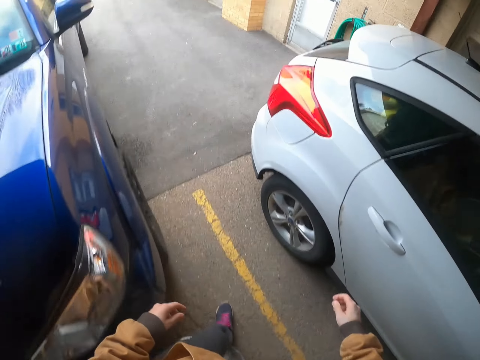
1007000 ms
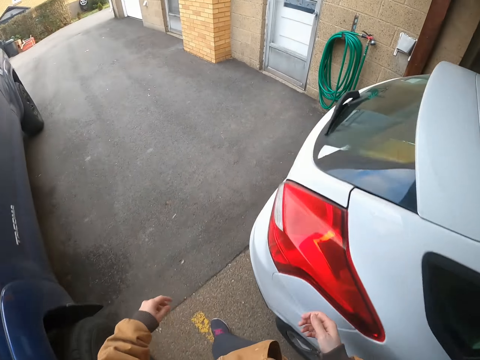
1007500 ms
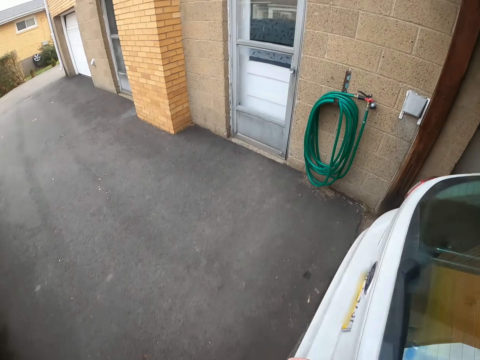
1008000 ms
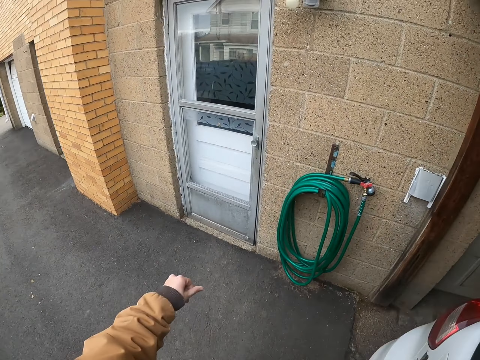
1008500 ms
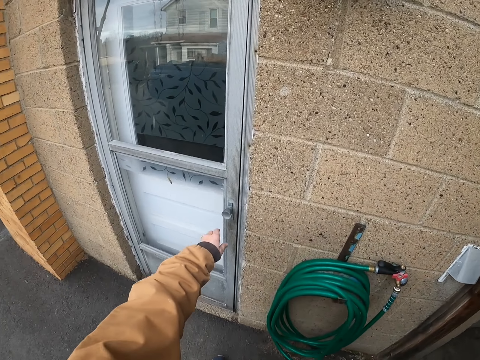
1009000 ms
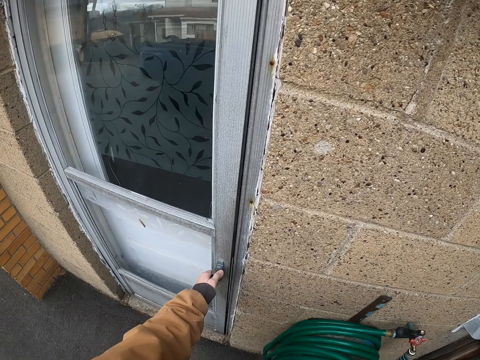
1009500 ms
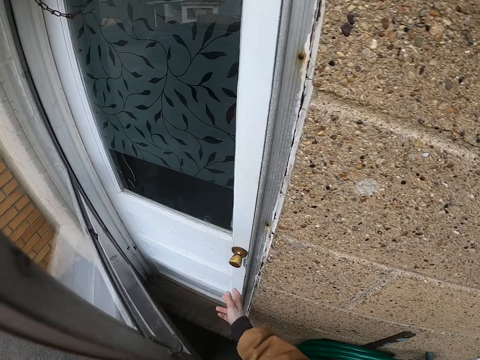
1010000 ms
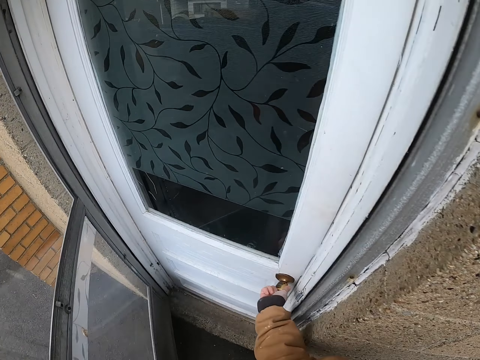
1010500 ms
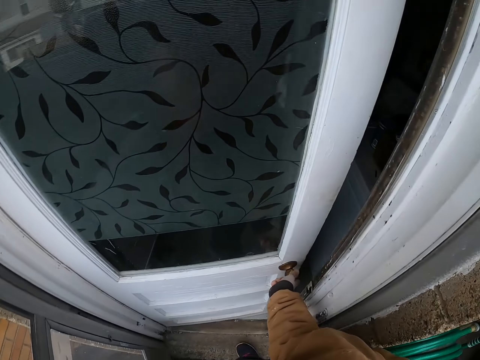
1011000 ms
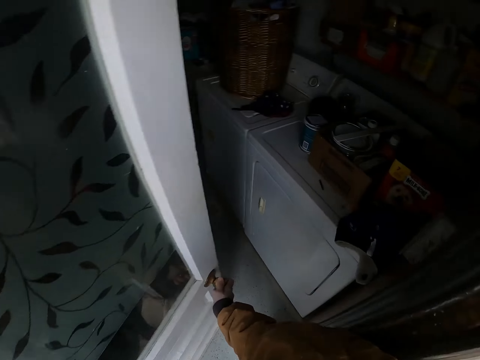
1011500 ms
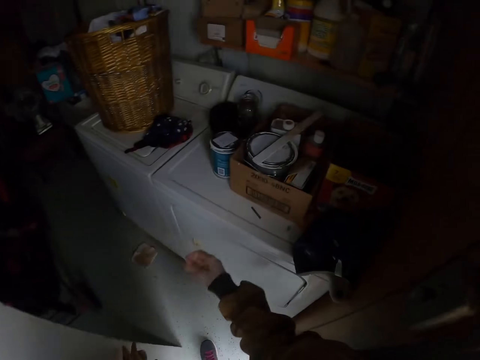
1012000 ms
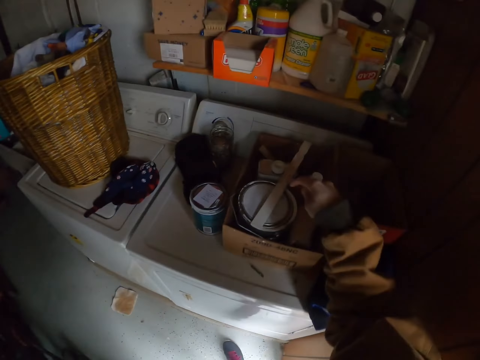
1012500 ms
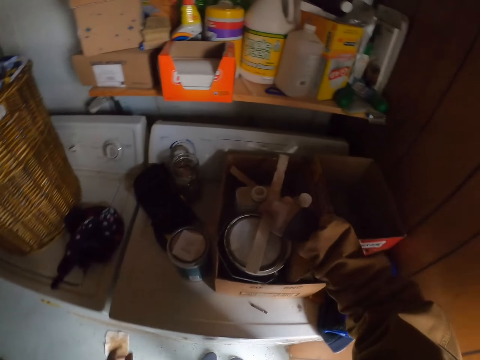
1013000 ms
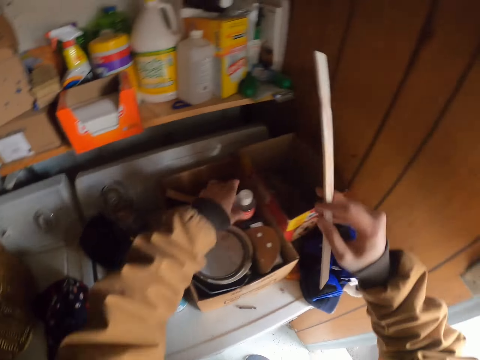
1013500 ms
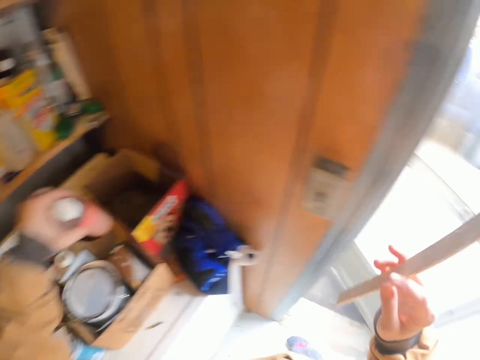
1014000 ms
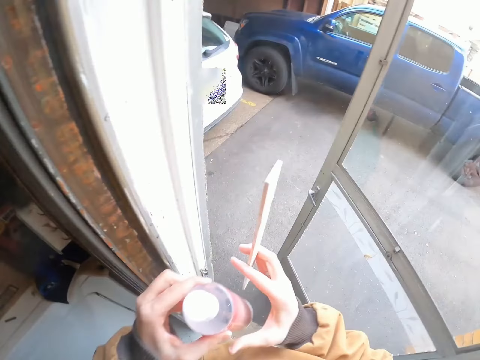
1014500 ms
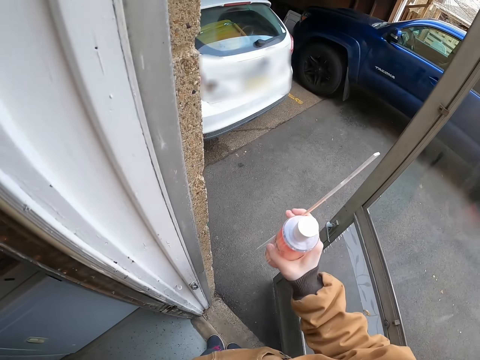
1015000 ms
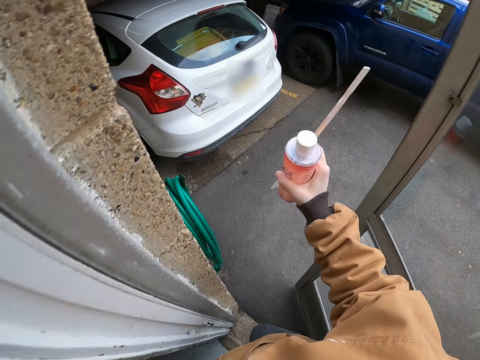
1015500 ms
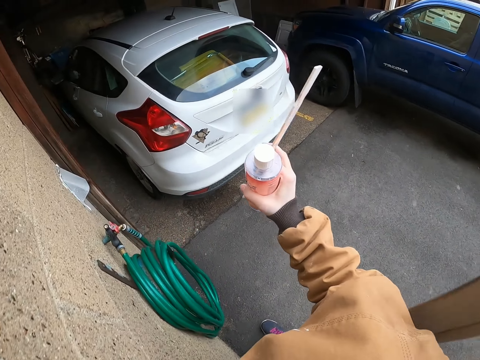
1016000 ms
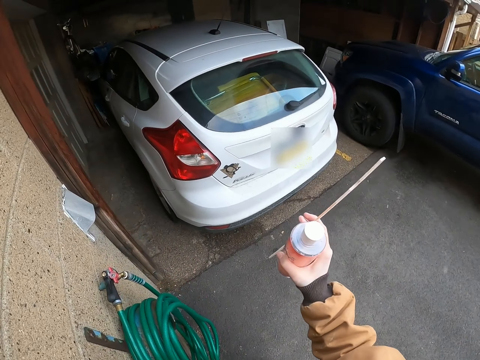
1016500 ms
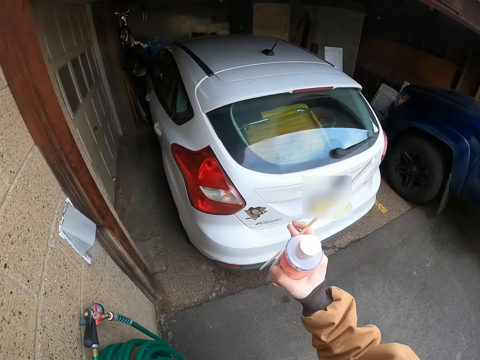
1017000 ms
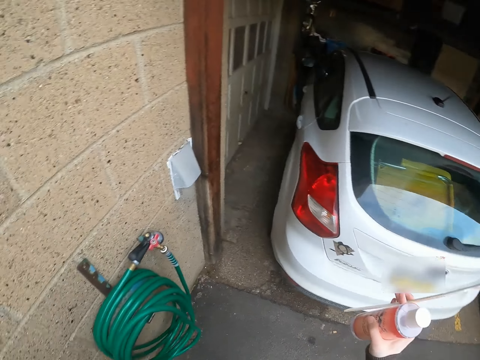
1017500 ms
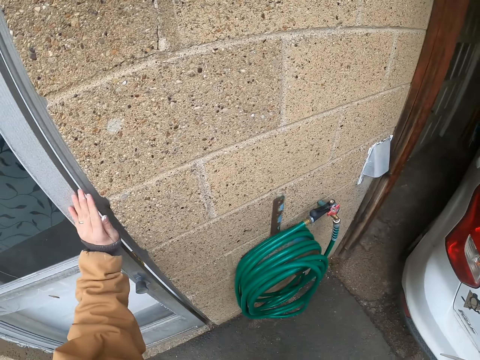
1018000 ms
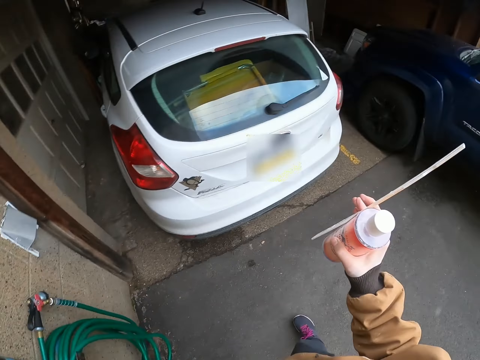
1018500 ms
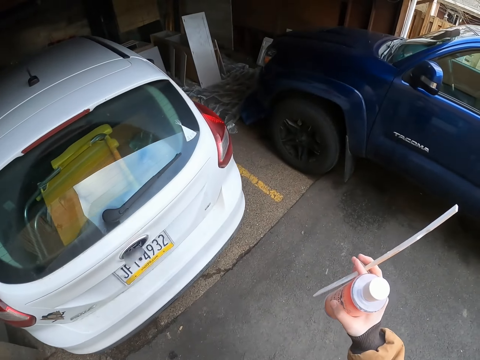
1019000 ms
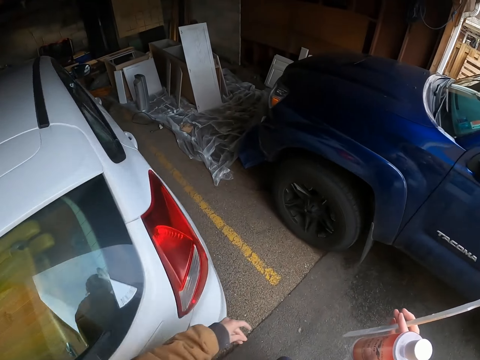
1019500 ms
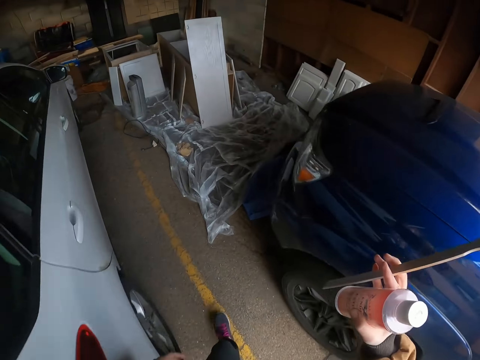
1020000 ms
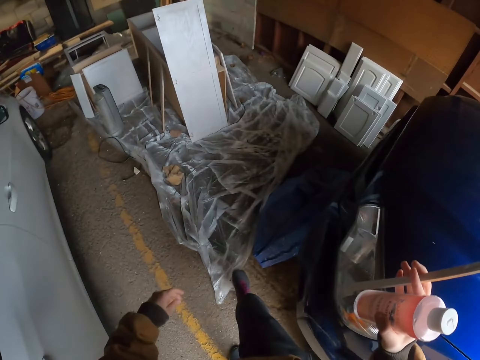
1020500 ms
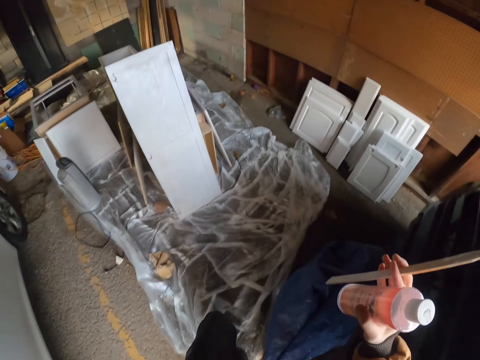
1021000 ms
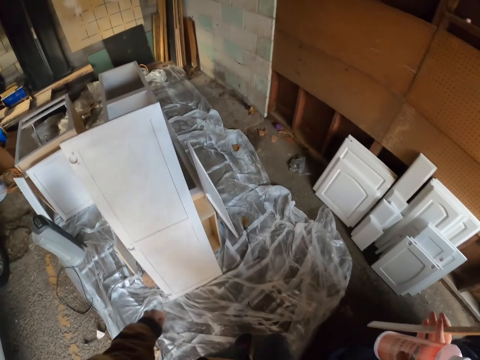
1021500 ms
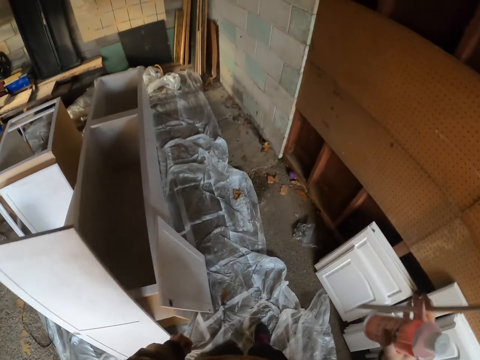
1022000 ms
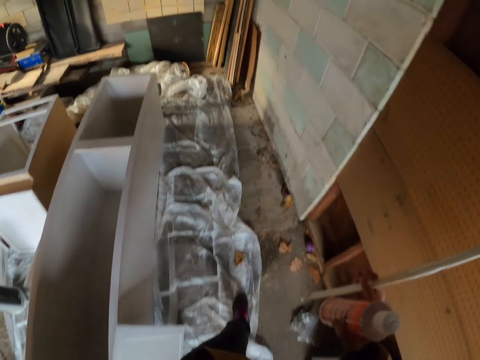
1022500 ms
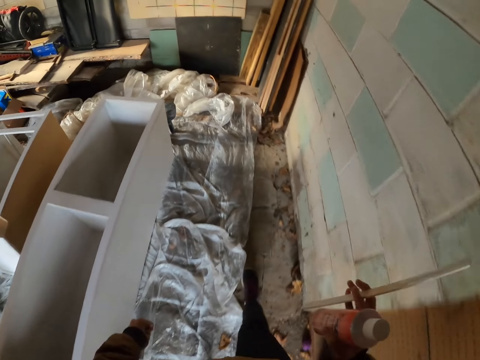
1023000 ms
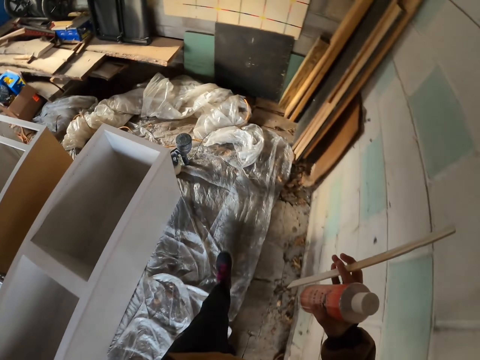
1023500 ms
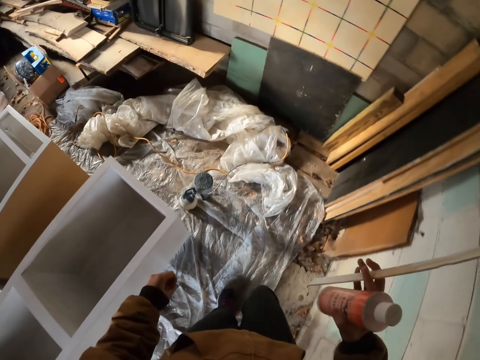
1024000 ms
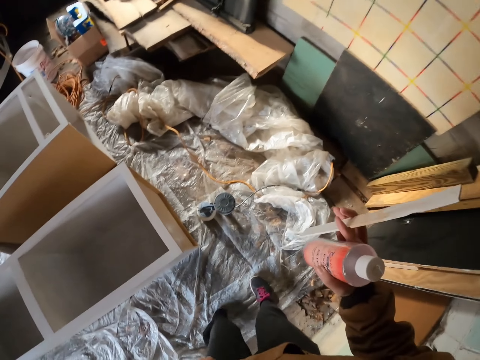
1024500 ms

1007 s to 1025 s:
The camera wearer walks towards the door. They hold the door knob. They open the door with the left hand. They hold the door knob. They open the other door with the right hand. They pick up a stick or wood with the right hand. They hold a container with the right hand. They close the door with the left hand. They walk towards the box.

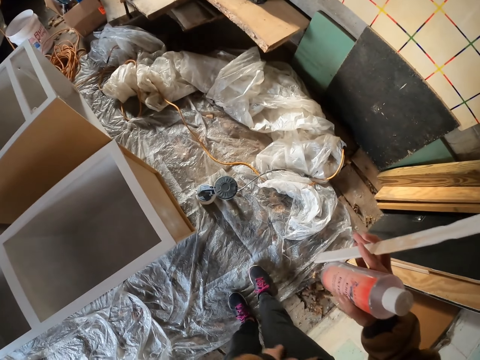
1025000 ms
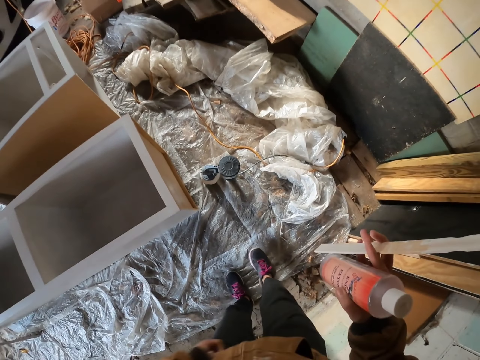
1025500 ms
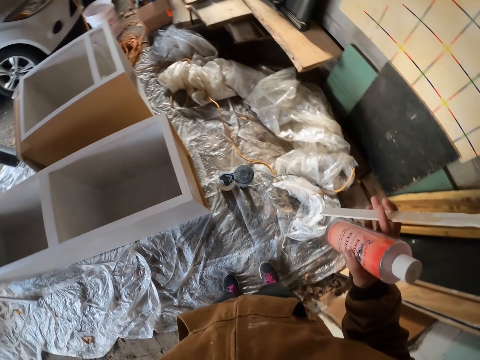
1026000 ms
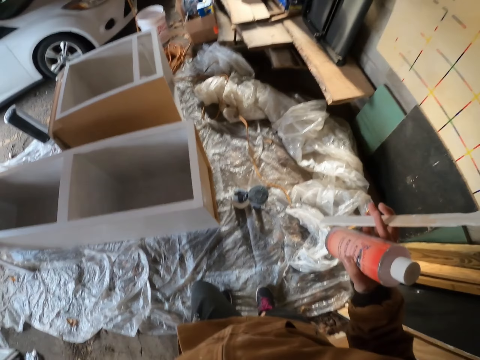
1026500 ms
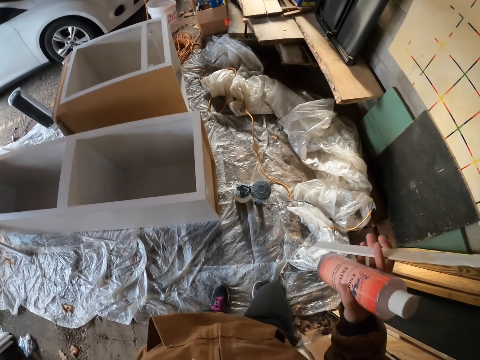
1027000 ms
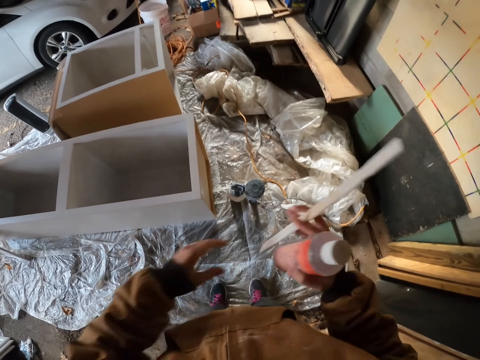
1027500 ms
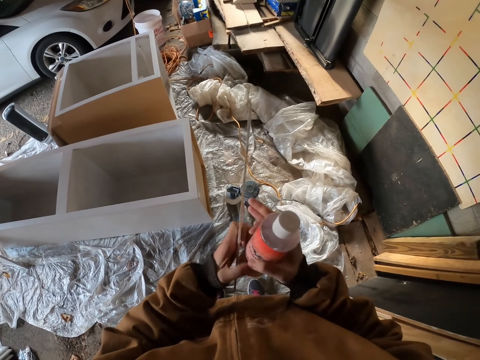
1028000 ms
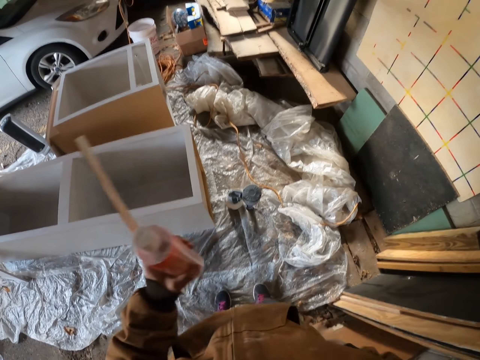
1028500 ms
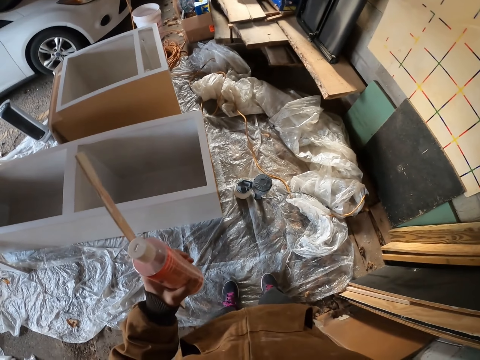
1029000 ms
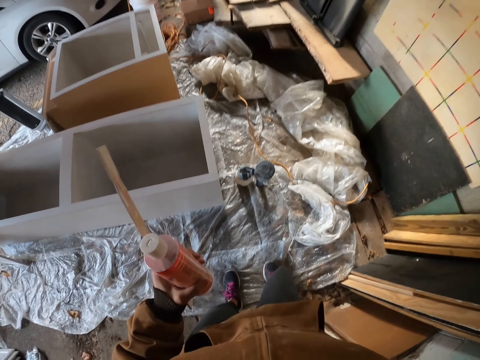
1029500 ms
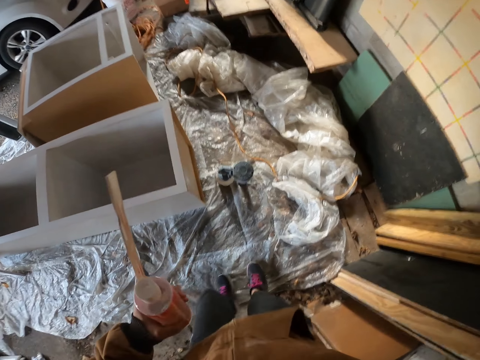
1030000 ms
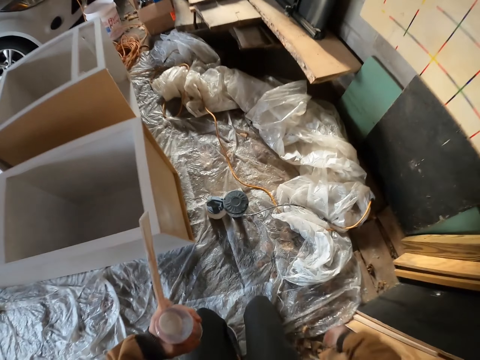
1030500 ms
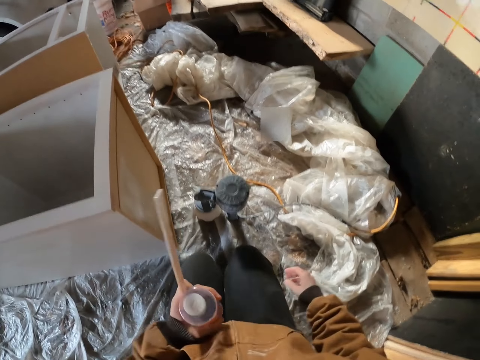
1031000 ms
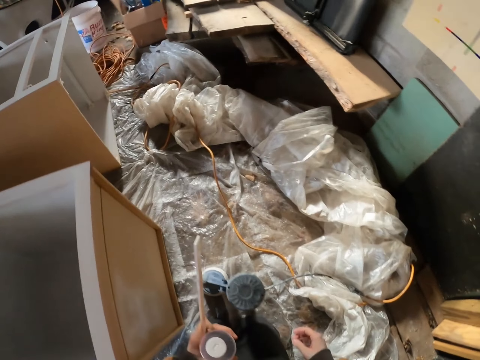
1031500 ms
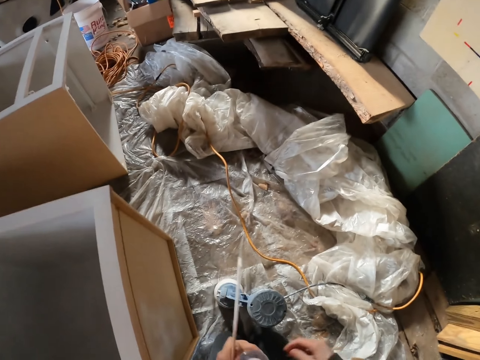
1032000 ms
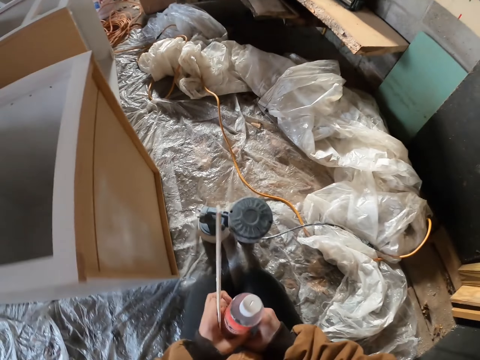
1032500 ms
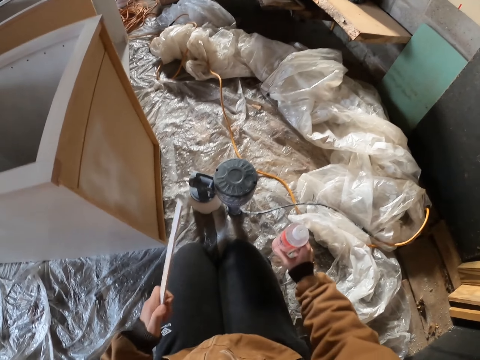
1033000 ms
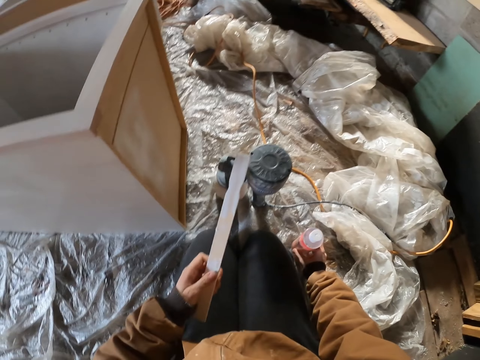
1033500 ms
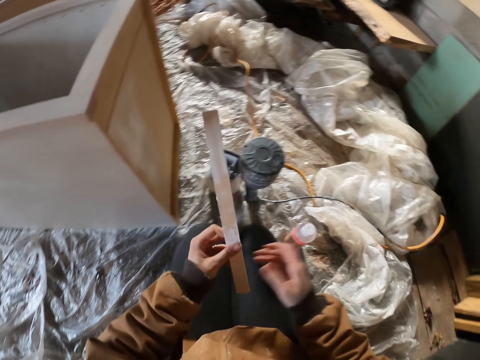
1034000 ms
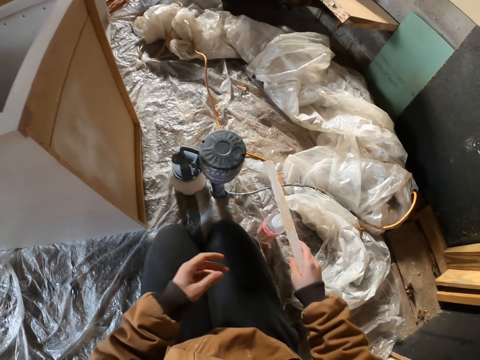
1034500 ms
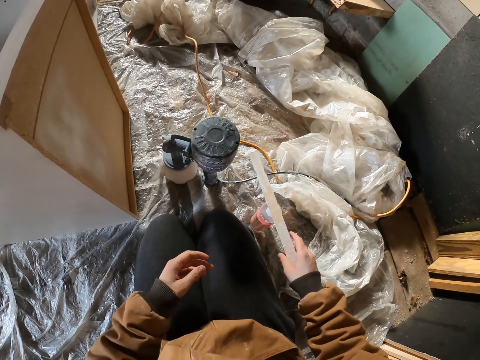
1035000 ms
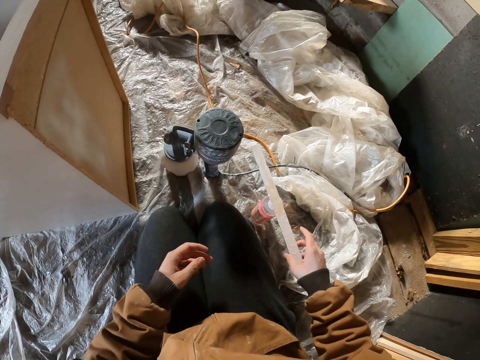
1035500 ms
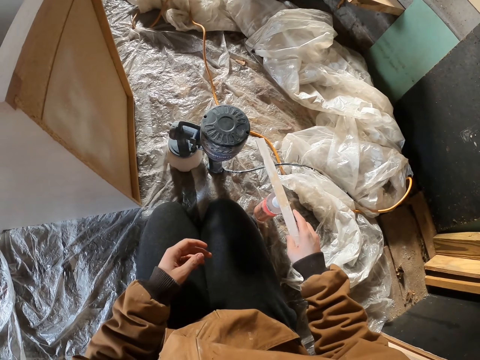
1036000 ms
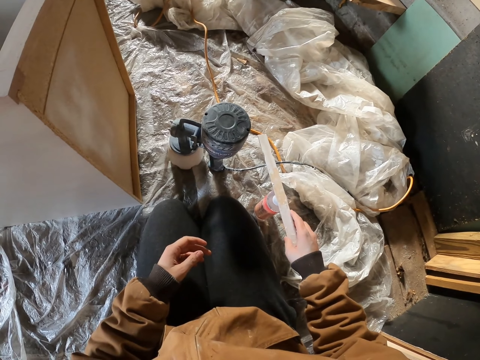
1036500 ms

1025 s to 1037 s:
The camera wearer looks at something. They exchange the container and the stick to the left hand. They bend. They move the container. They put the container down with the right hand. They transfer the wood.
